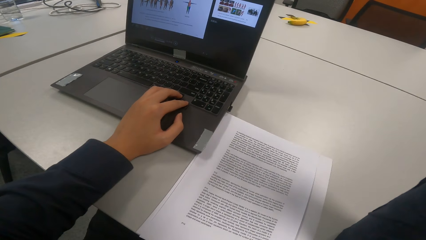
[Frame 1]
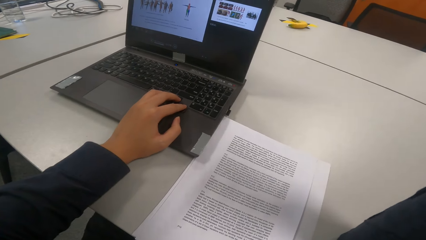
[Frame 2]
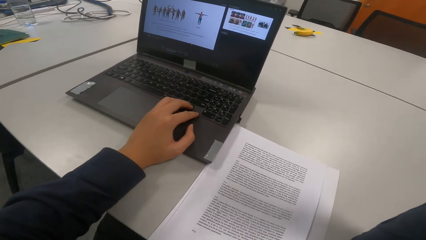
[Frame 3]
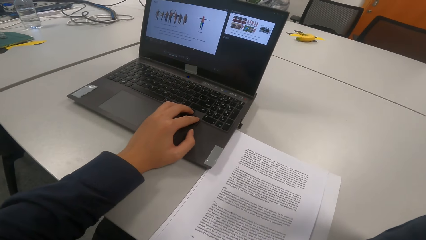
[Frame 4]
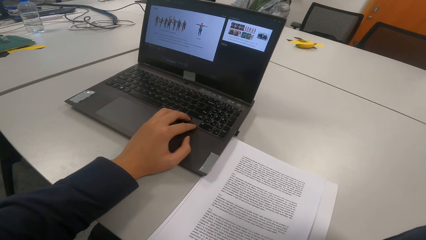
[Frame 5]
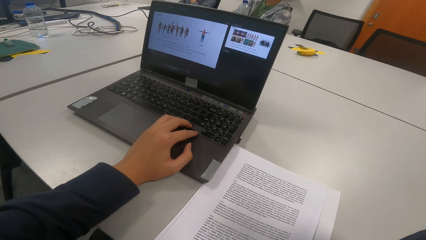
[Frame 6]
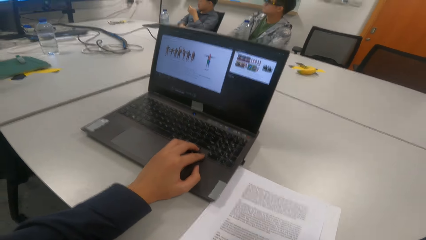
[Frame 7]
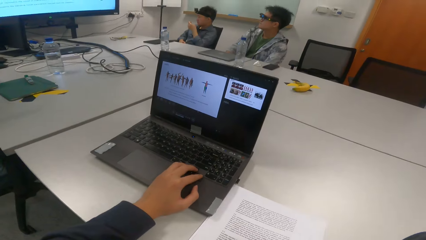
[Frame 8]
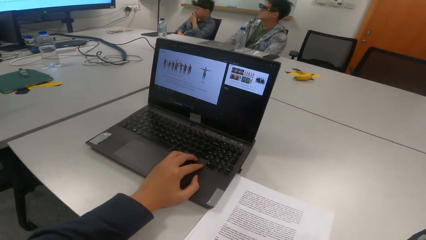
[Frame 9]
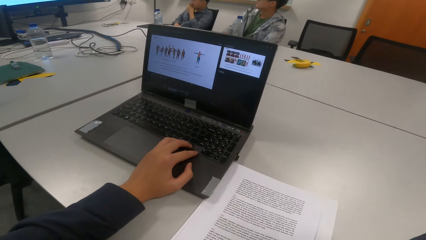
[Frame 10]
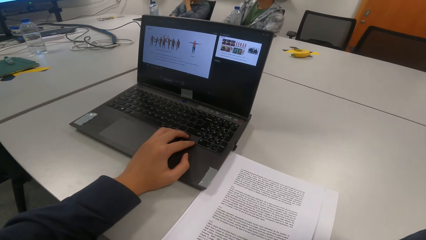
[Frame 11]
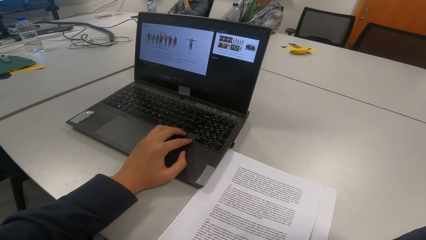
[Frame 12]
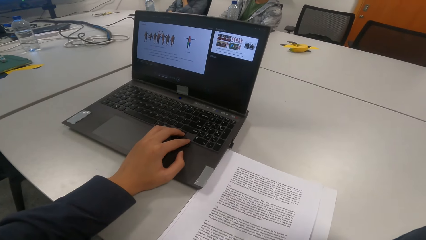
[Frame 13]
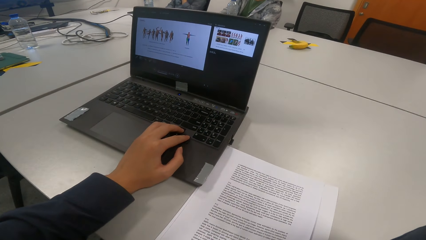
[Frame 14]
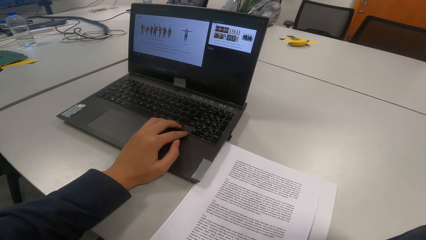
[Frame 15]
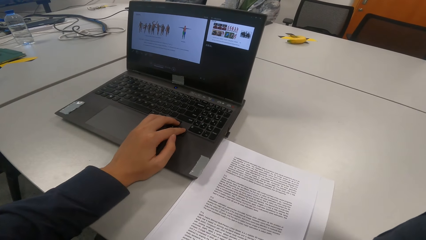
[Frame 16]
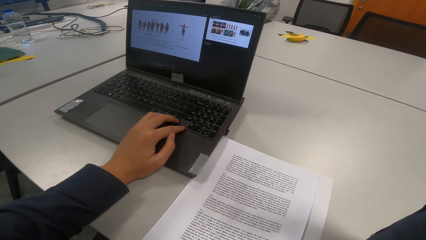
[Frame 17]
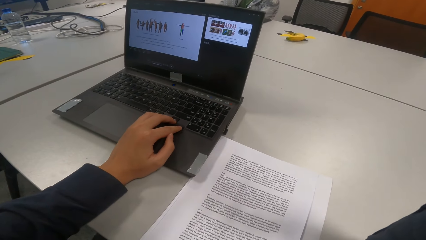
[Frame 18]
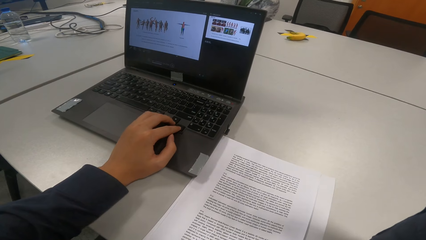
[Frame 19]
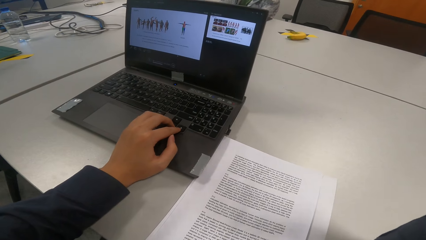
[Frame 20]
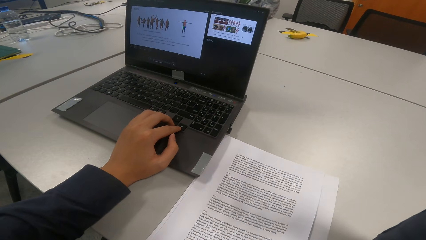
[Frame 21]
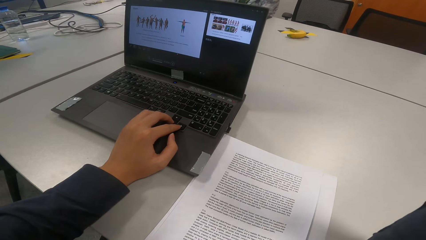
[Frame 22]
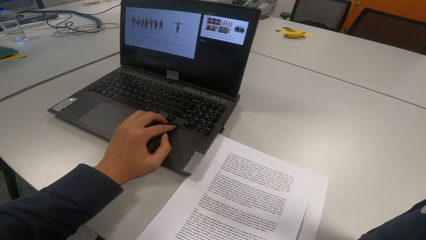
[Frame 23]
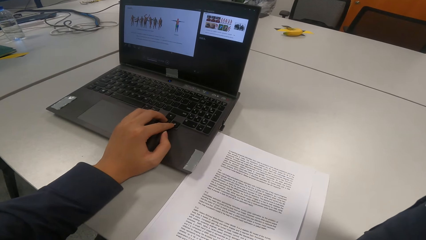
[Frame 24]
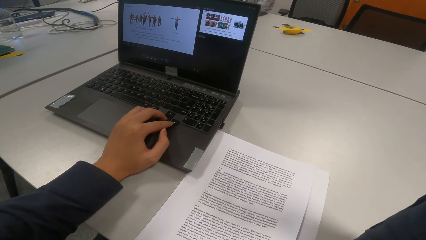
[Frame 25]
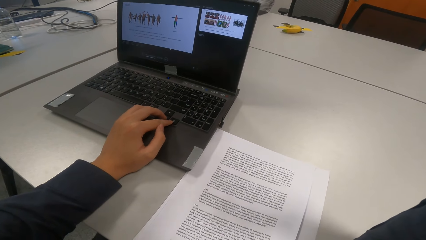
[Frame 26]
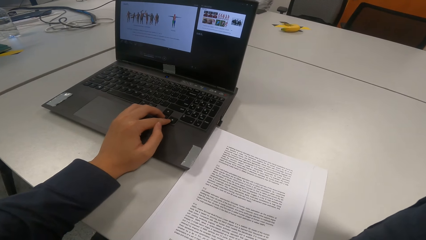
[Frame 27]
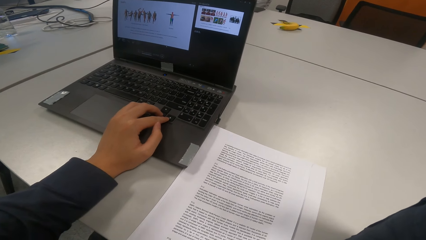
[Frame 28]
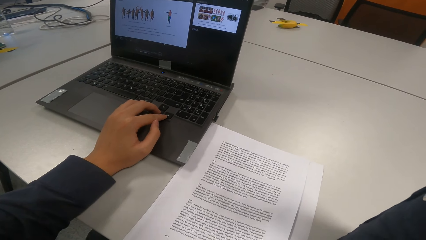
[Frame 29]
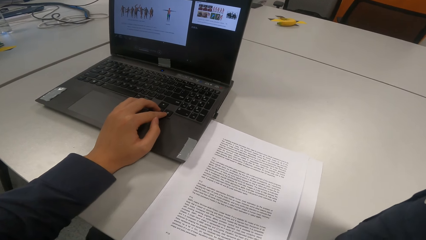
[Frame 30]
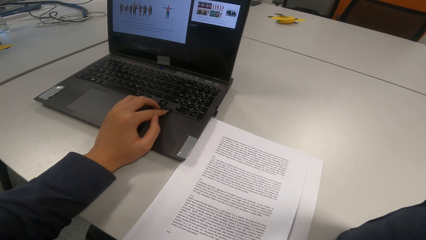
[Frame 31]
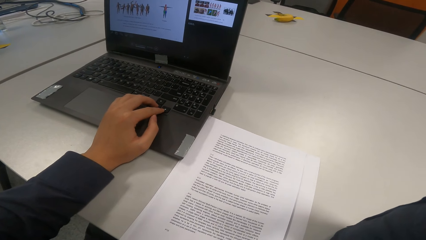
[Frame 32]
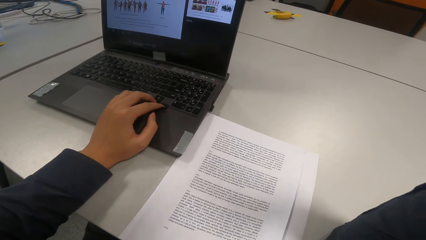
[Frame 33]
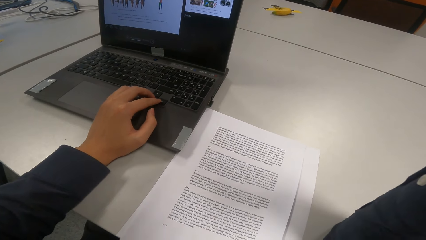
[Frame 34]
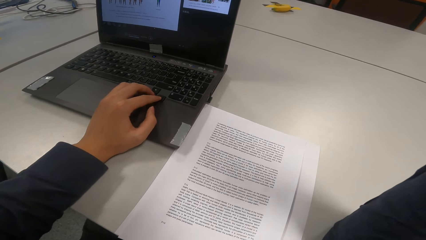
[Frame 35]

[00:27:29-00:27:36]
A child touches his mouth.

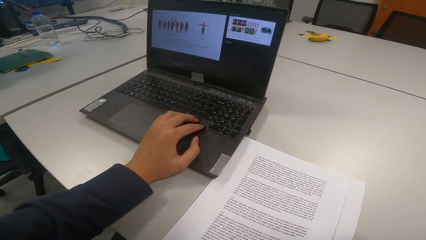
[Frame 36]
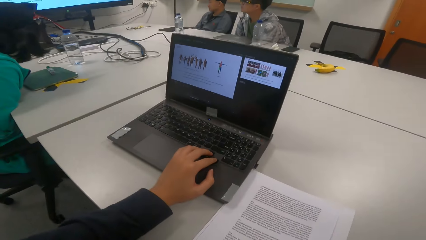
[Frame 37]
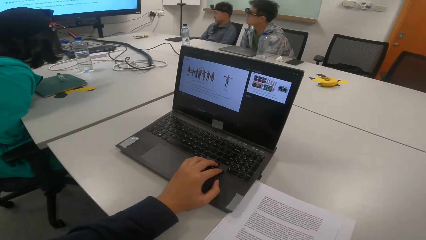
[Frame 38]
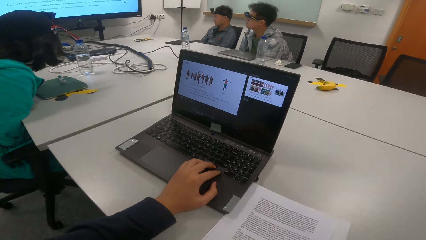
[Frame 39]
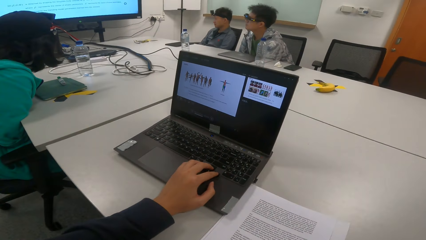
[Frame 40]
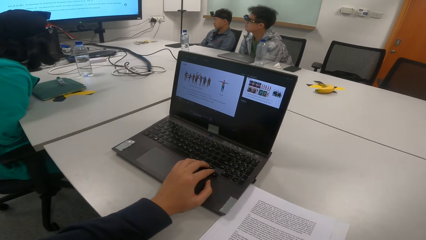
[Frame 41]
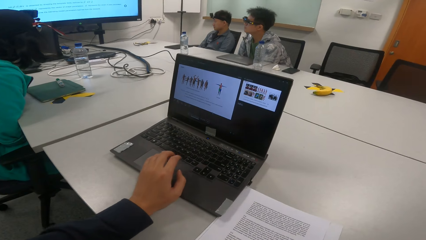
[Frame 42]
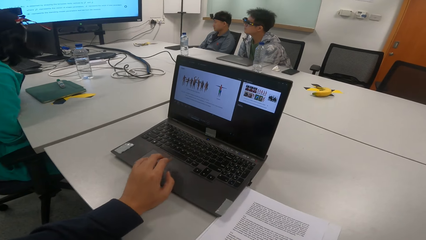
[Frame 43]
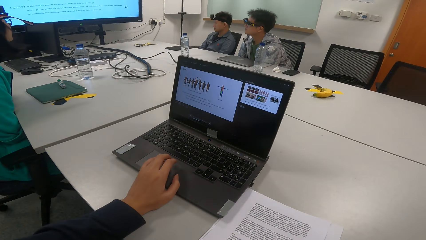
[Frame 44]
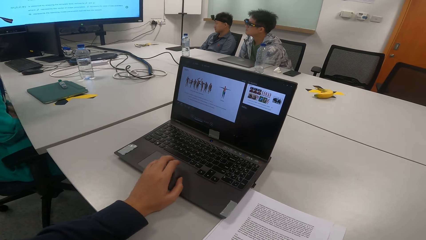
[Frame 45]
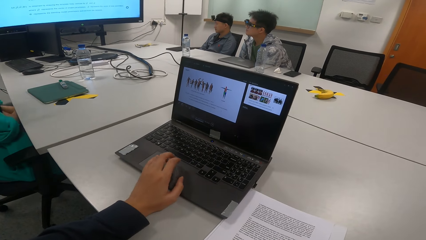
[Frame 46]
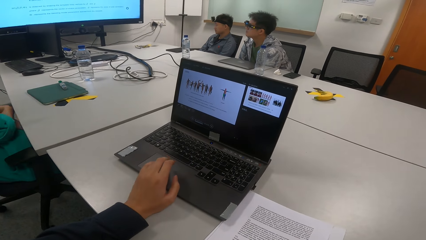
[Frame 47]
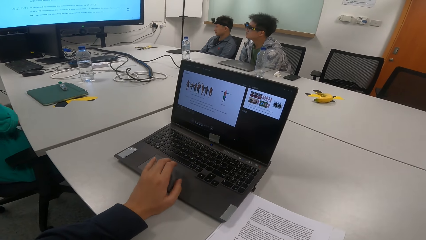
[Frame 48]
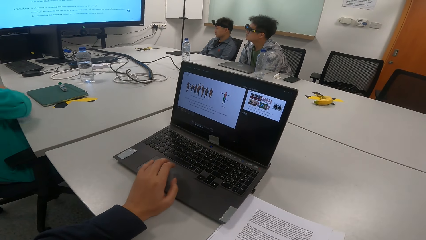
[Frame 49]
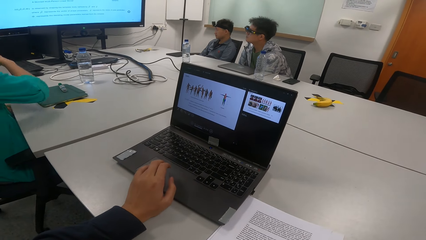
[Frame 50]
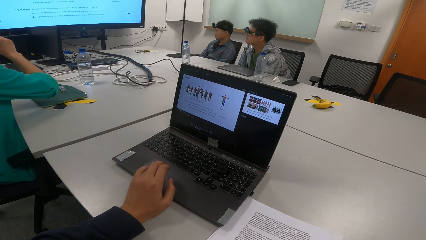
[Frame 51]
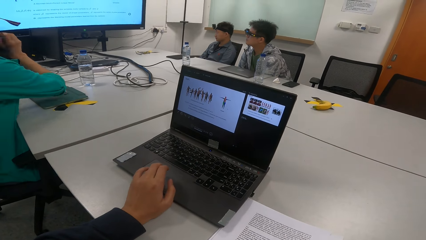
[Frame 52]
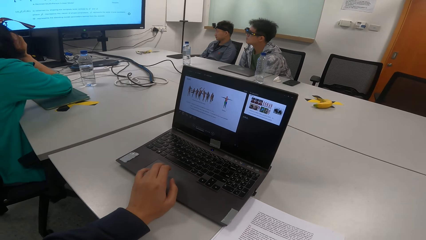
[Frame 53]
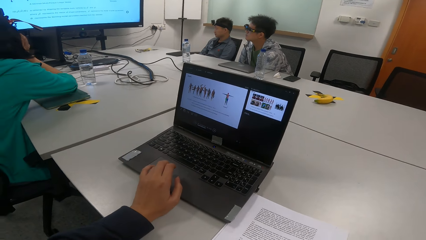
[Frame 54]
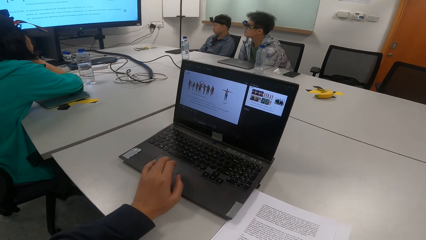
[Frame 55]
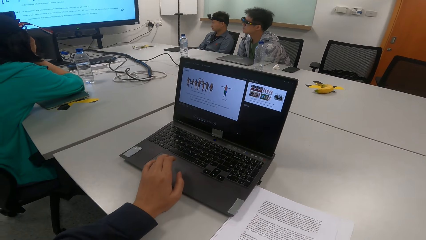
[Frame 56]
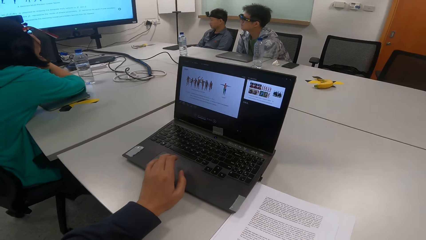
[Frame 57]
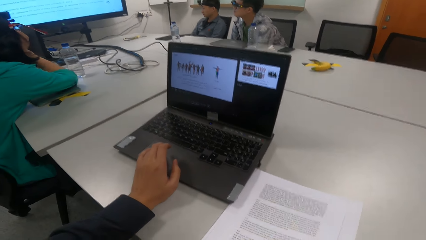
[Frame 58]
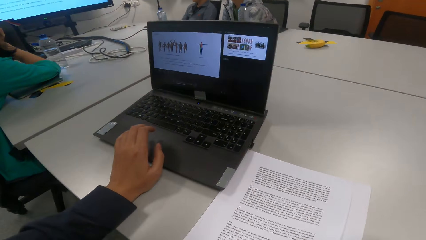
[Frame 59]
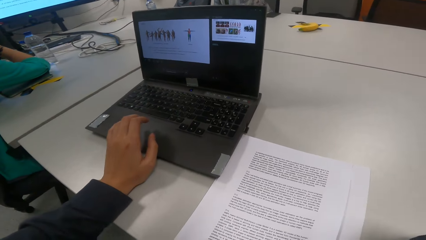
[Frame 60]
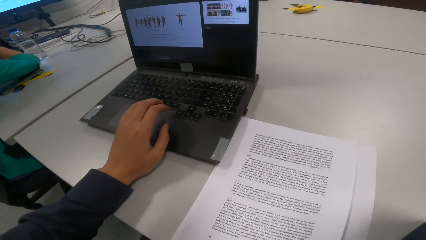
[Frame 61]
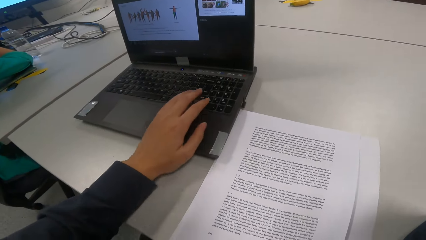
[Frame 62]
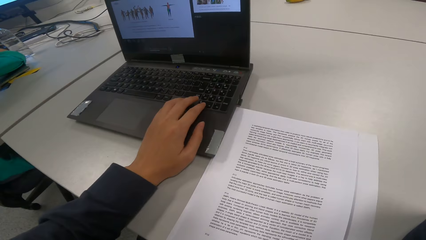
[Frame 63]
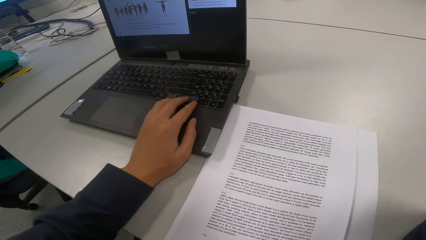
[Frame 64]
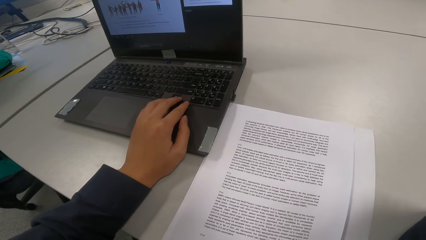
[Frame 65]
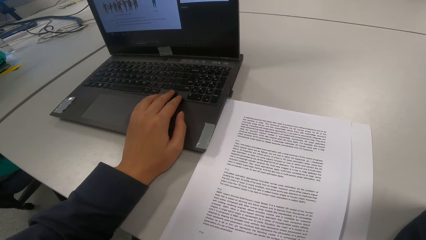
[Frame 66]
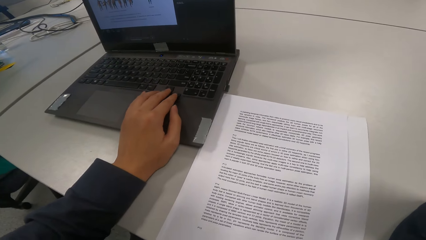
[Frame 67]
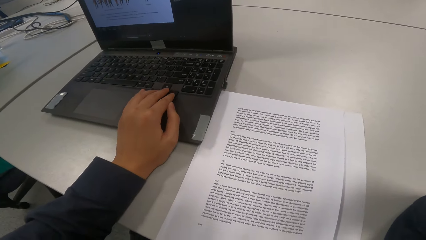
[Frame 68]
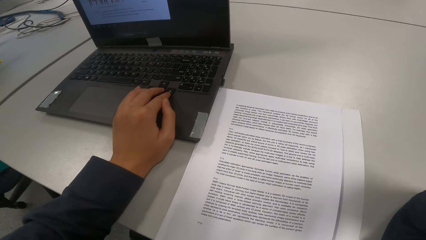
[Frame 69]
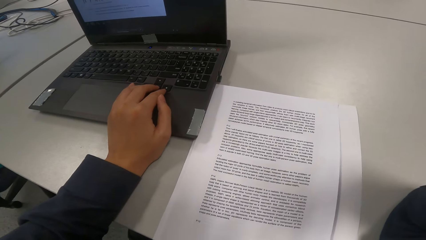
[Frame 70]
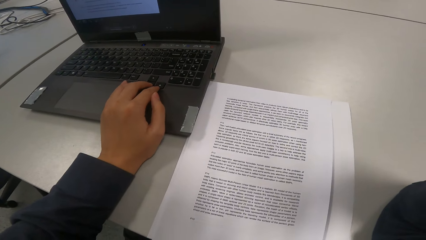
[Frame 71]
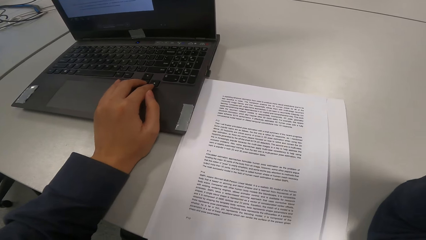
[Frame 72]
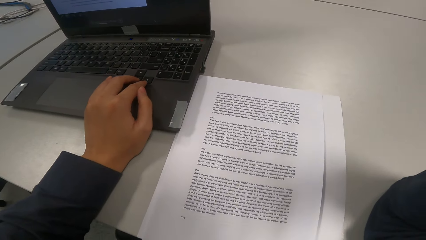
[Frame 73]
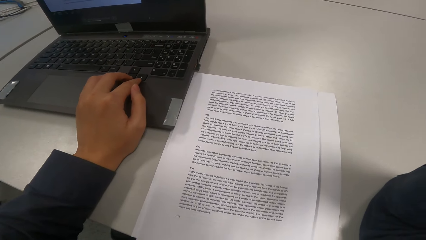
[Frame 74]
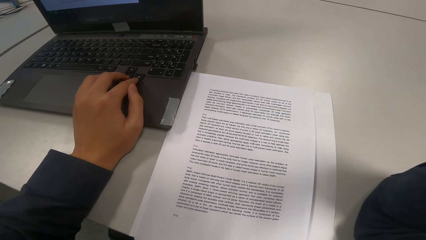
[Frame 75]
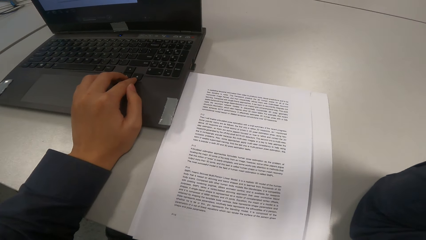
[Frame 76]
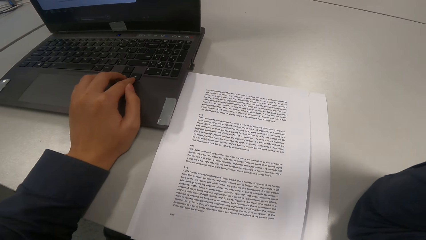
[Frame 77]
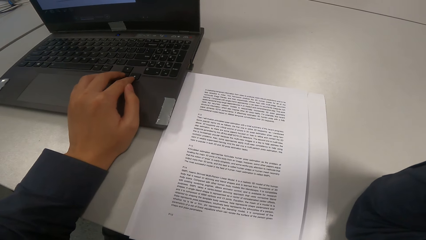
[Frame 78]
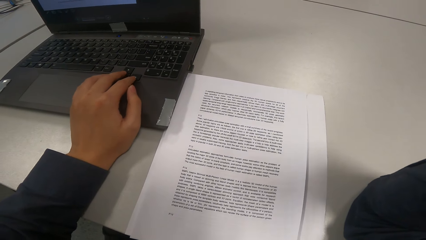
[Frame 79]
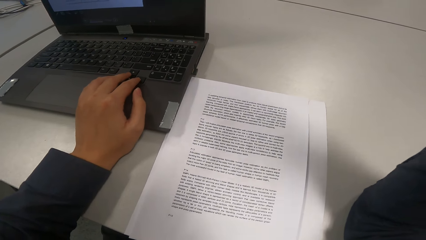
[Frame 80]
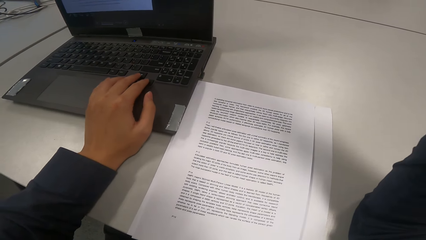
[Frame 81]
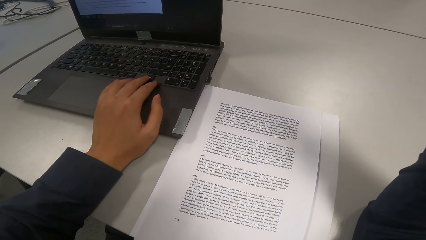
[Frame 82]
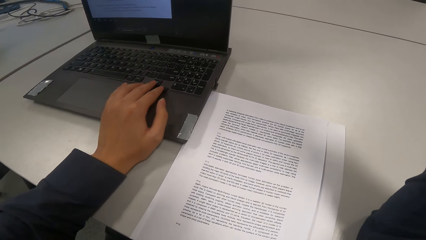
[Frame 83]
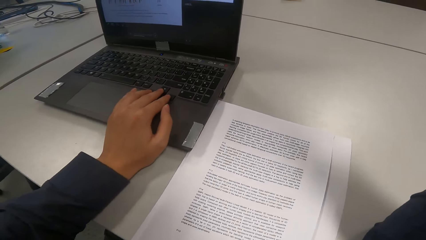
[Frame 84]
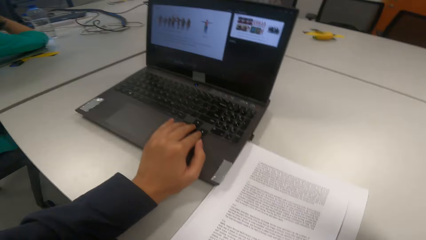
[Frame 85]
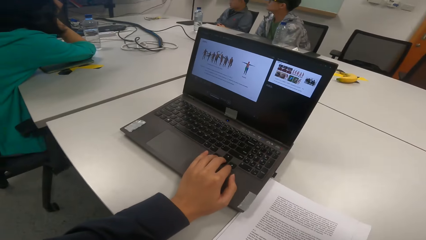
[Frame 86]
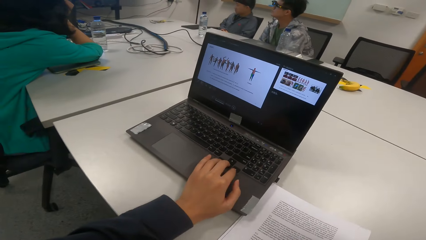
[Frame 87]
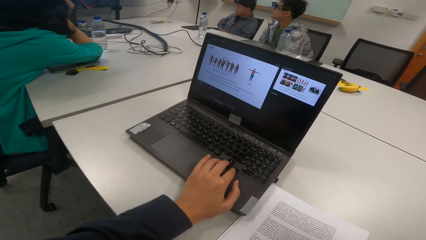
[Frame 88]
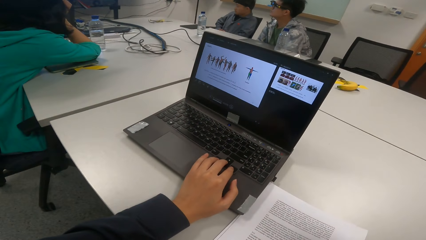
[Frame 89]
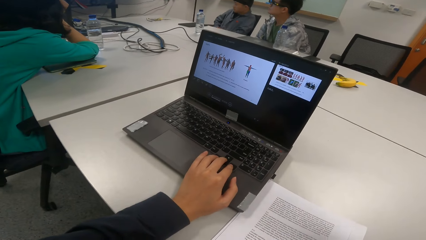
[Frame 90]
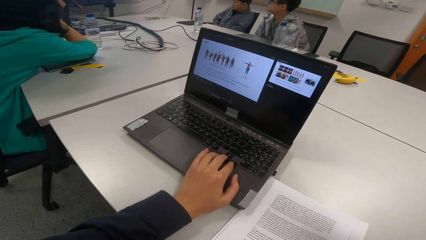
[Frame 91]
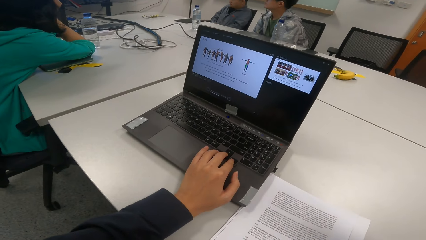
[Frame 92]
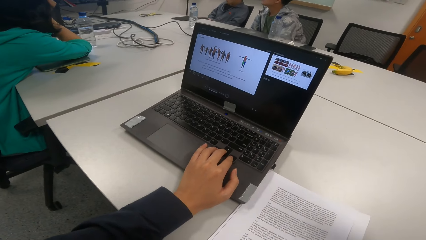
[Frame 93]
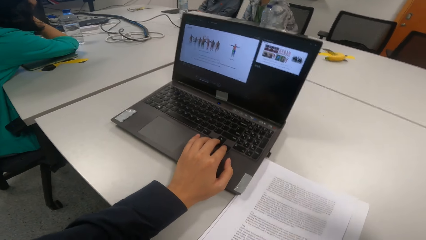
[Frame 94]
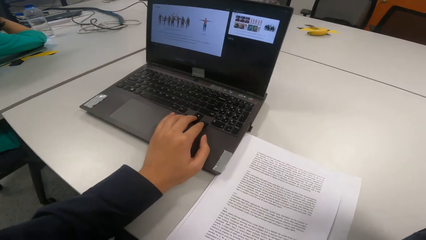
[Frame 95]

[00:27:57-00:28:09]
The camera wearer operates the laptop. They touch the laptop. A woman leans on the table. The camera wearer scrolls the information on the laptop.
